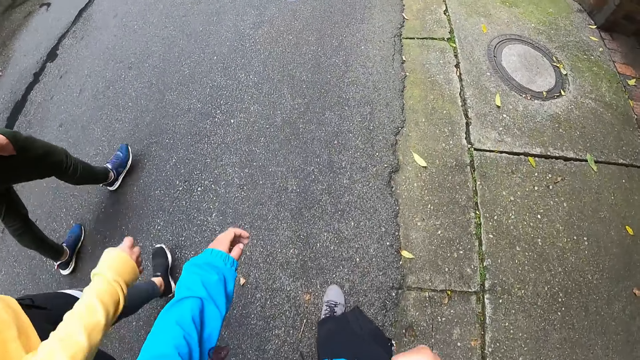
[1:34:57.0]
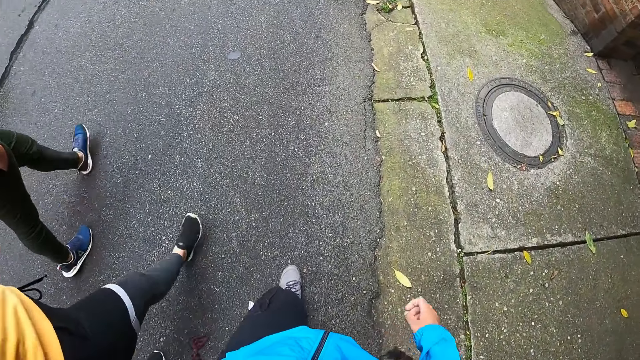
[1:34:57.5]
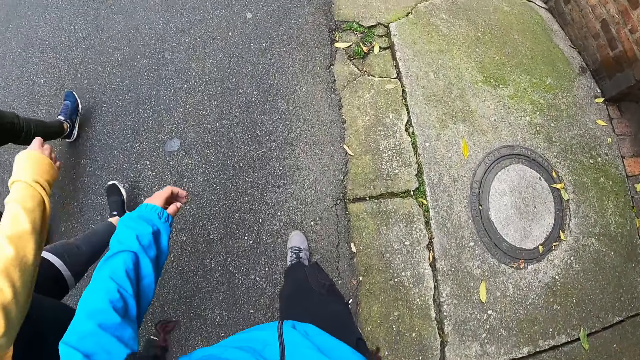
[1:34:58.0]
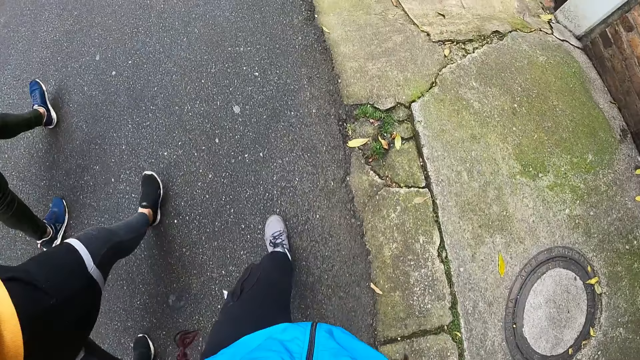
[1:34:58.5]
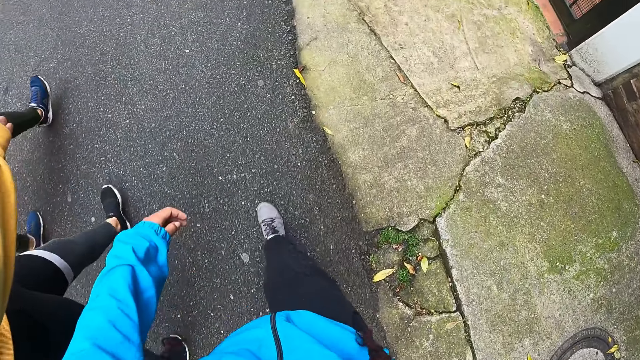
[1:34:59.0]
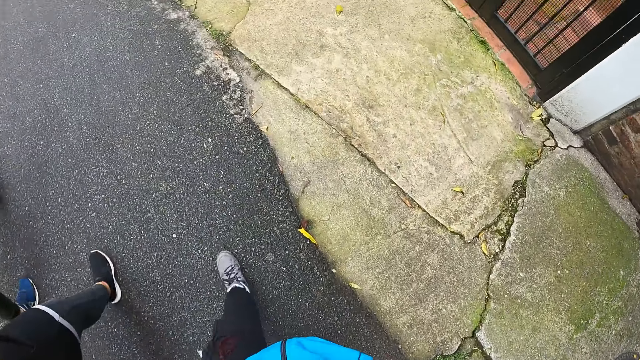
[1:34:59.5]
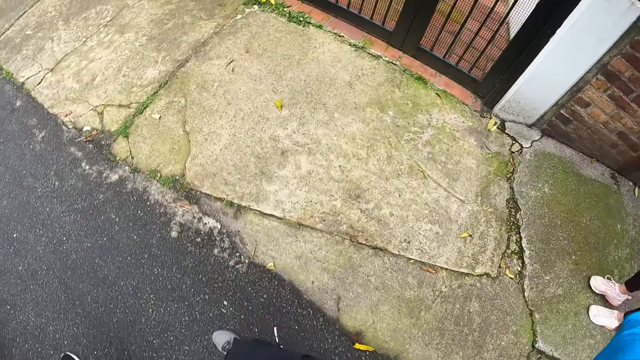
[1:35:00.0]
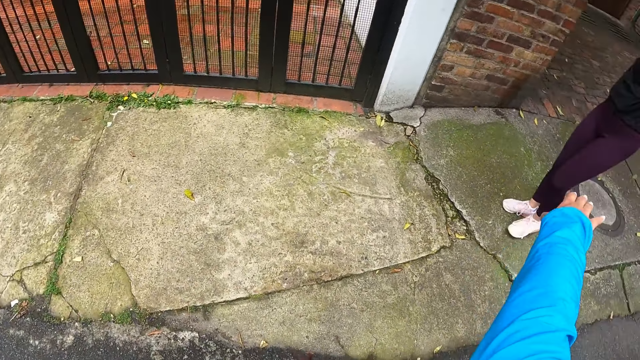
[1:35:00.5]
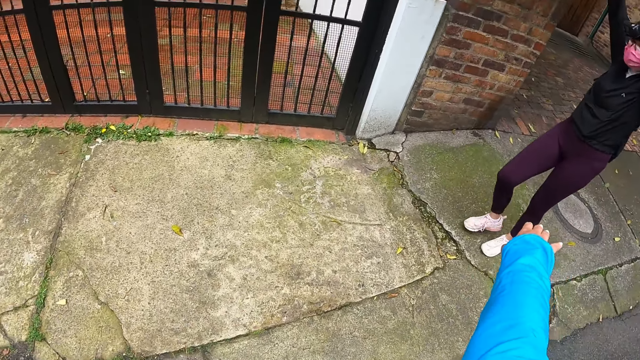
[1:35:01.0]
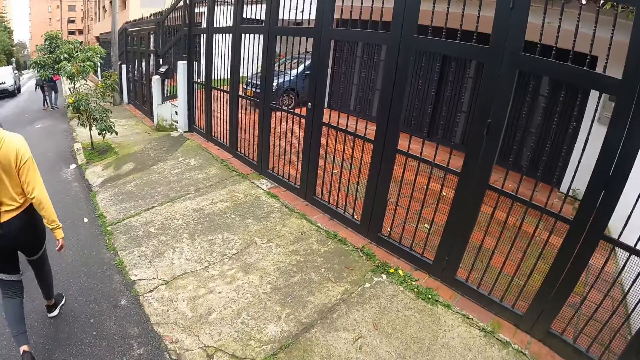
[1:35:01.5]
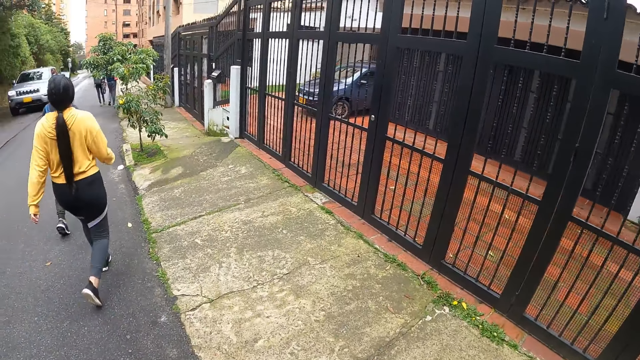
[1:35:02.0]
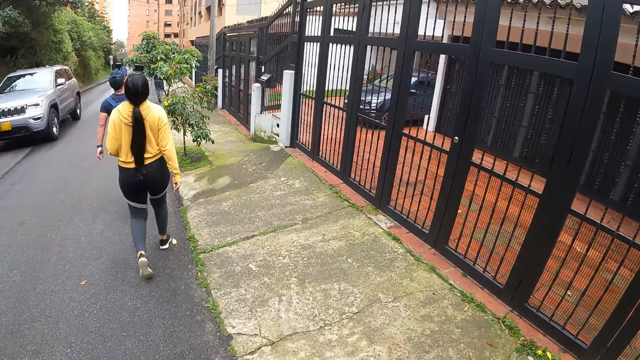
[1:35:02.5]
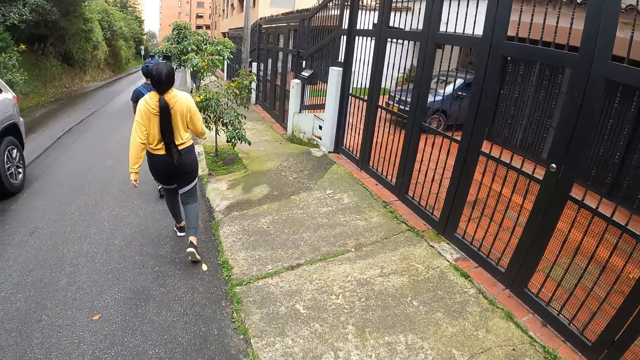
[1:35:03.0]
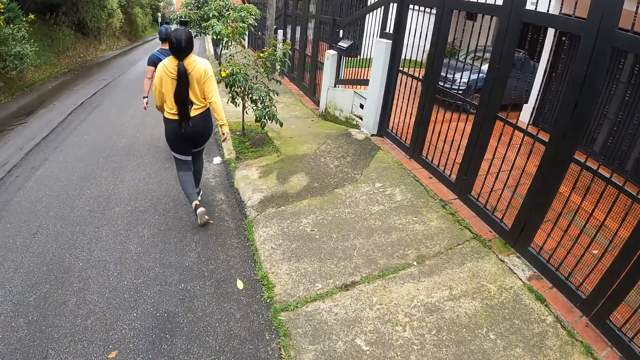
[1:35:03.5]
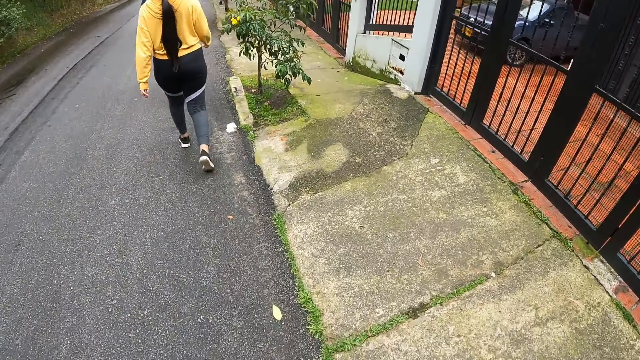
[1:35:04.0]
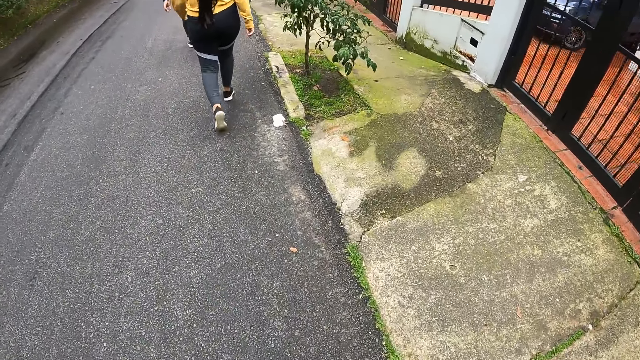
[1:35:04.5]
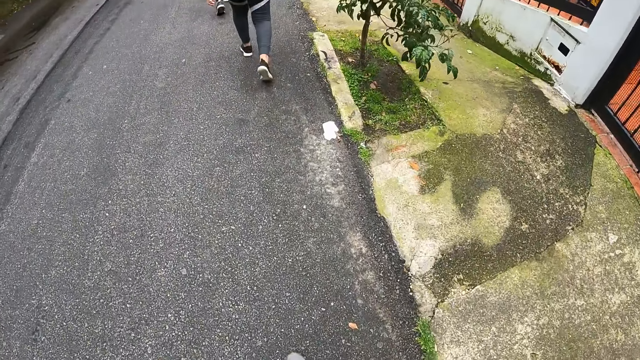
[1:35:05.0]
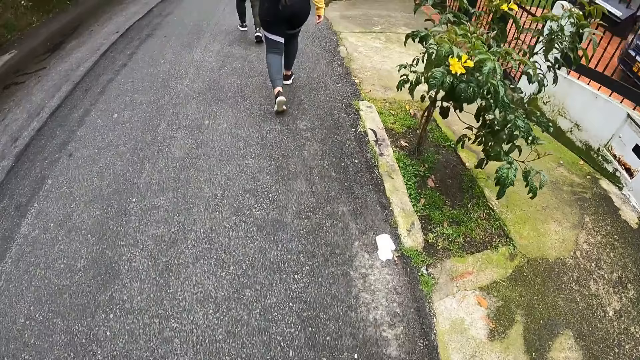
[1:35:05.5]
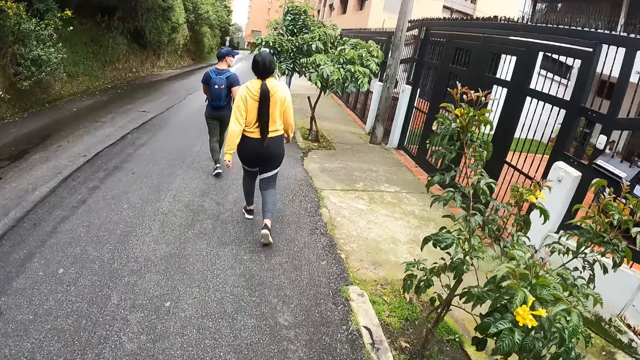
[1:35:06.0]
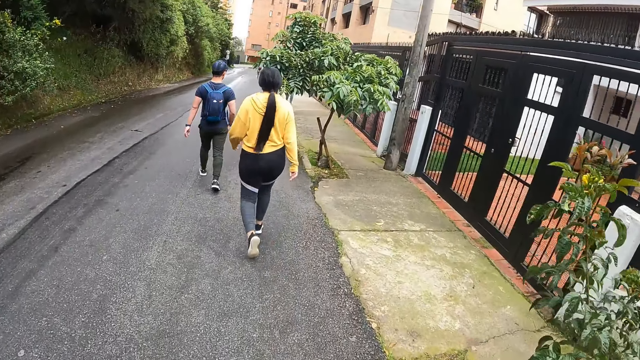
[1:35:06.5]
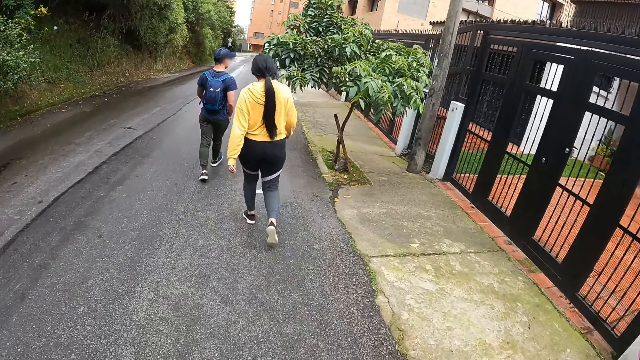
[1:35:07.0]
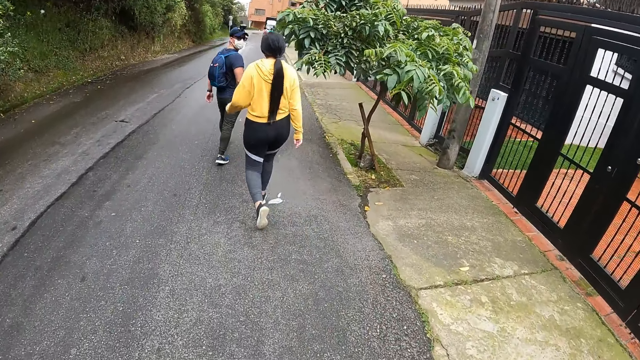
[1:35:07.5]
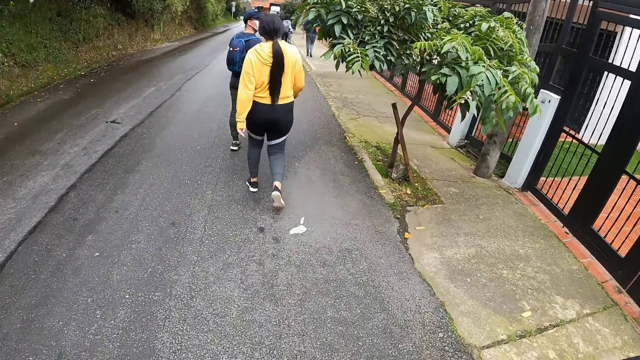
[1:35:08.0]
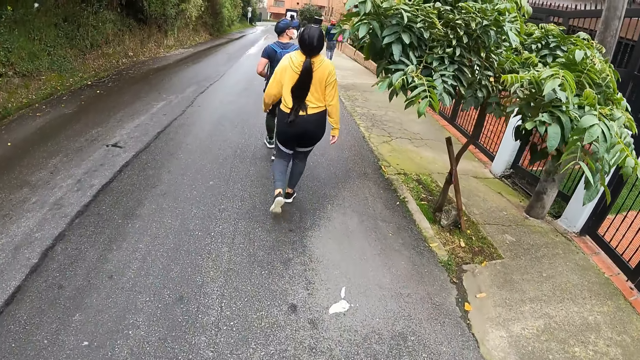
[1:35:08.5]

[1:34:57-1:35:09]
The camera wearer points at a person. An ash jeep drives past the camera wearer. The camera wearer walks.

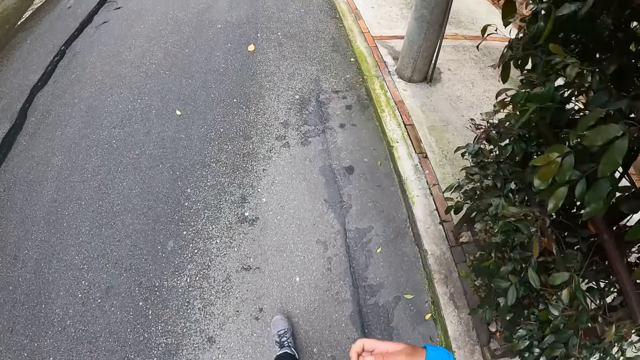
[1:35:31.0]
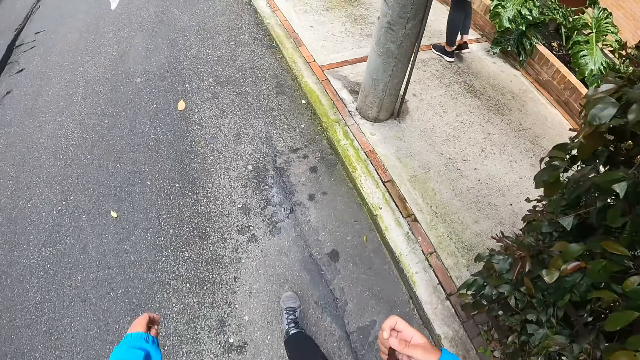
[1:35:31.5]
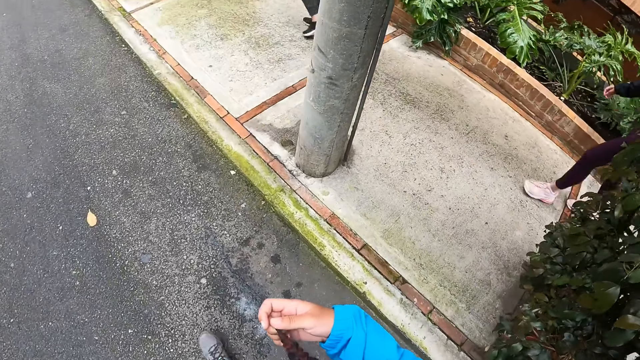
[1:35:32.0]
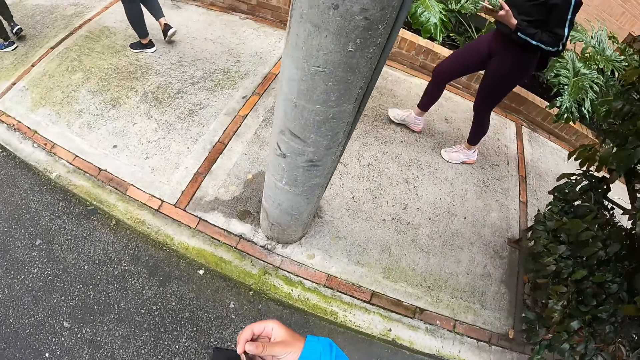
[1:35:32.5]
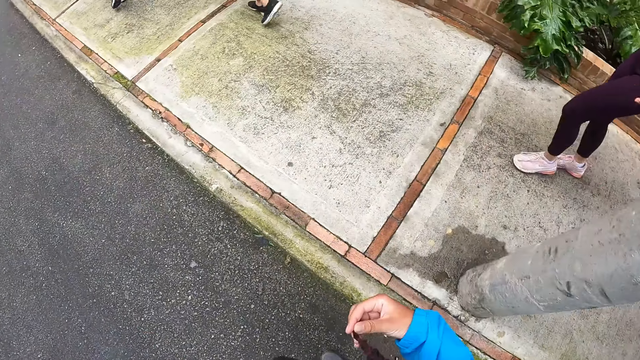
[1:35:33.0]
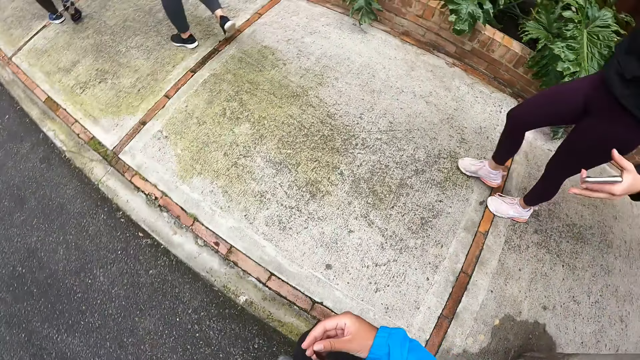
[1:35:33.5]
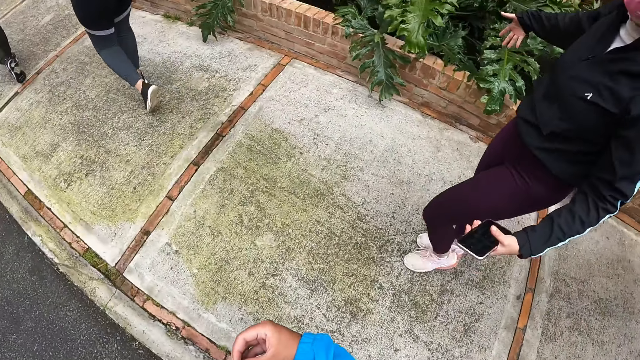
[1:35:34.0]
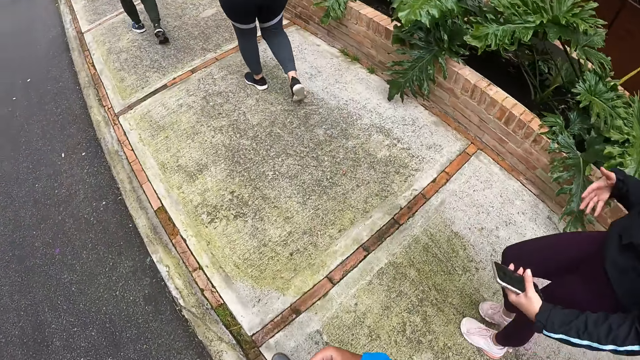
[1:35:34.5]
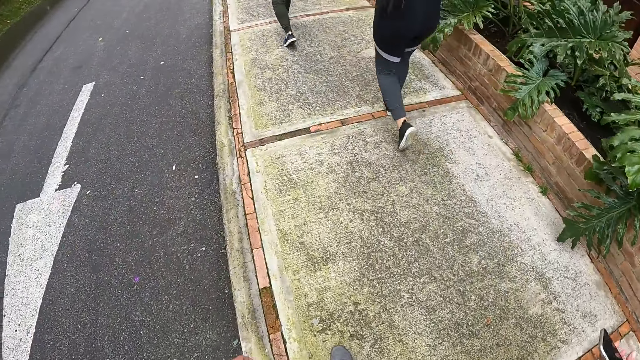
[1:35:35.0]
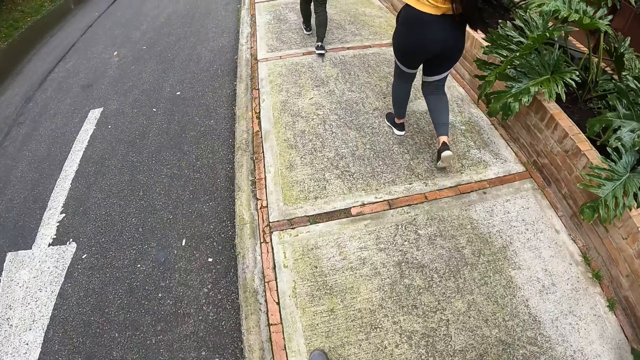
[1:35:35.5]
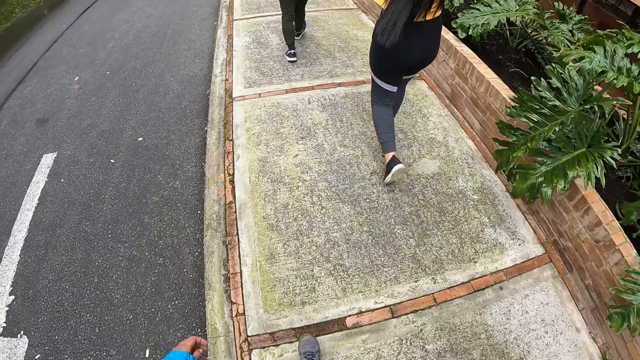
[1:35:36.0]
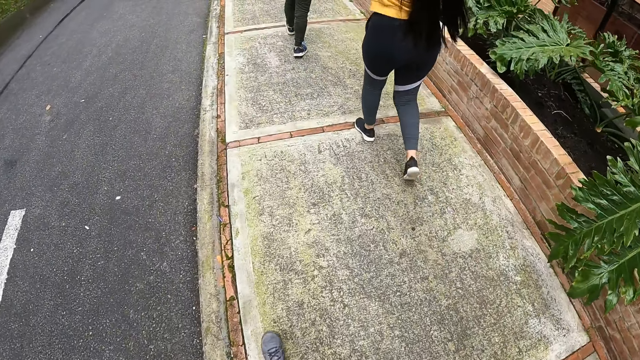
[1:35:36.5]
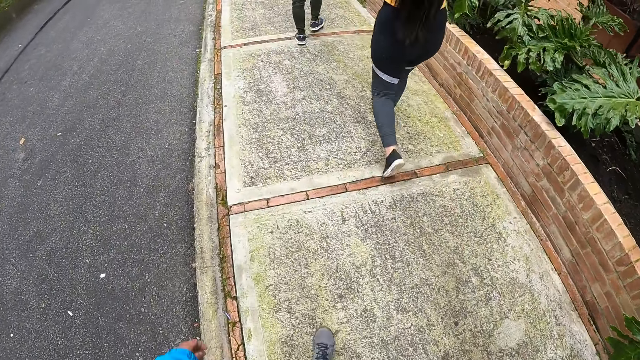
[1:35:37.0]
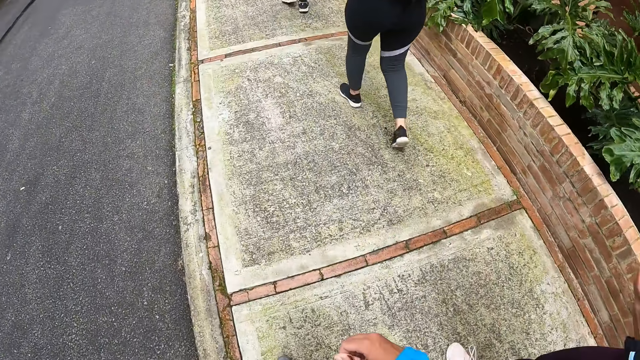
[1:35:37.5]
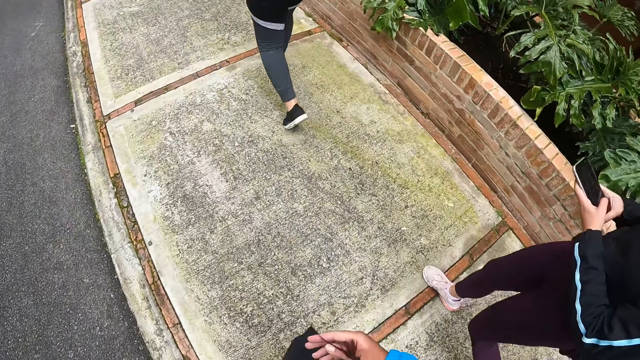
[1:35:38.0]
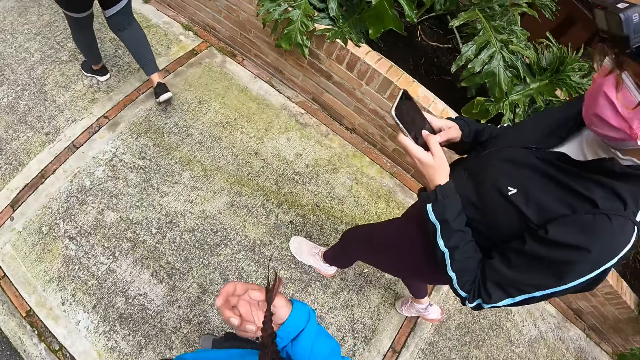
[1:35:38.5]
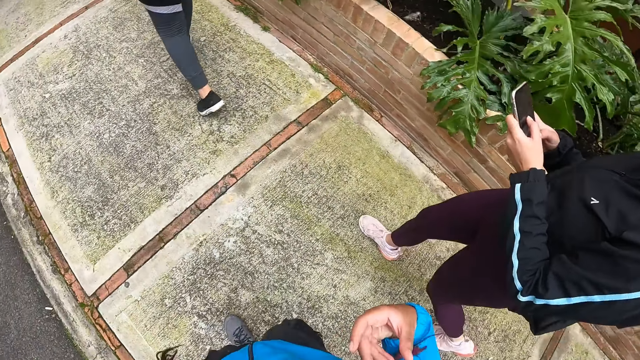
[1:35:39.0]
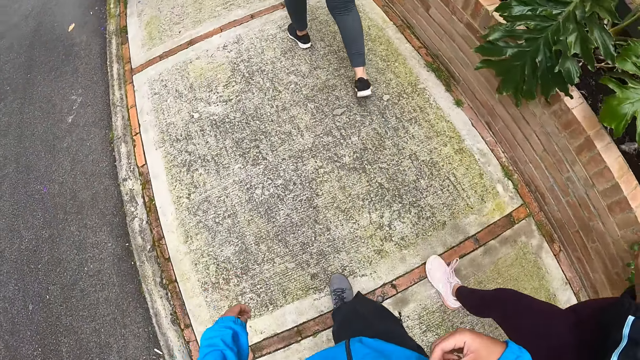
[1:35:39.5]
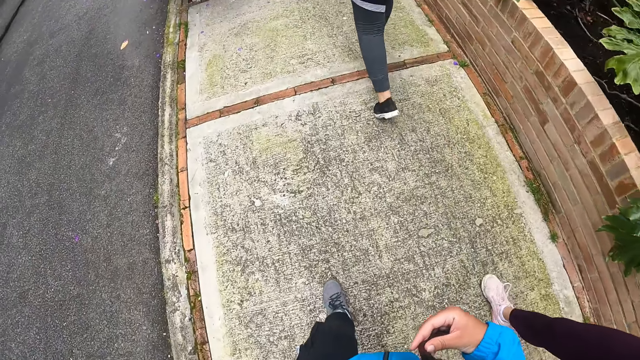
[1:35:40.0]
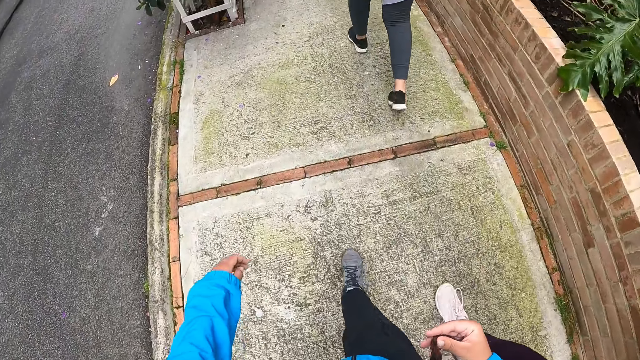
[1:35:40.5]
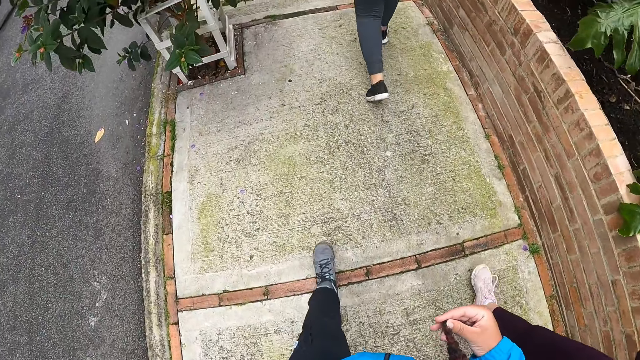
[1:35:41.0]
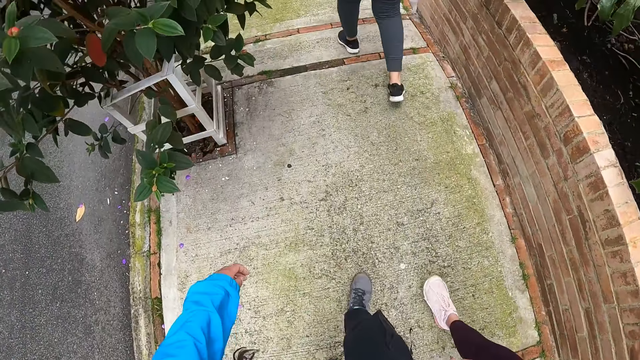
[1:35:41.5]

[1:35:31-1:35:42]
The camera wearer touches her hair with her right hand. She walks. A woman operates a phone with both hands. The camera wearer touches her hair with her right hand.
